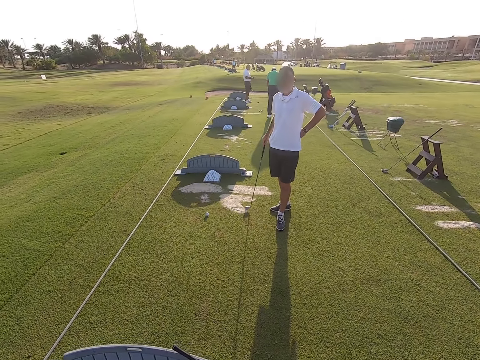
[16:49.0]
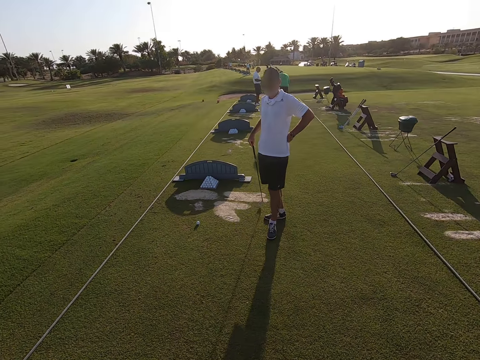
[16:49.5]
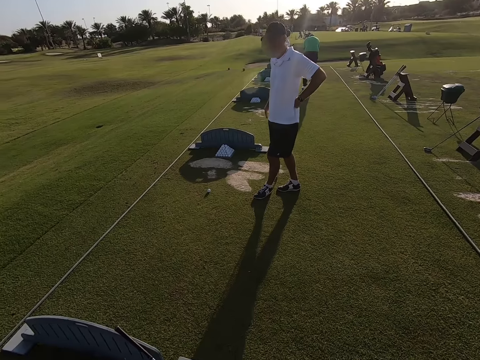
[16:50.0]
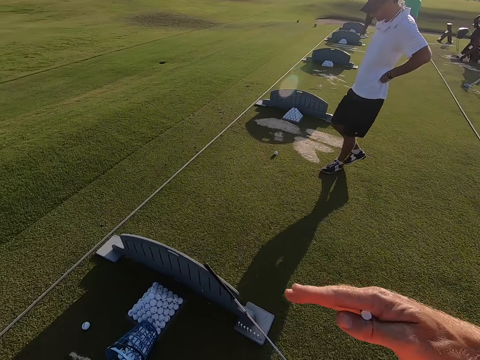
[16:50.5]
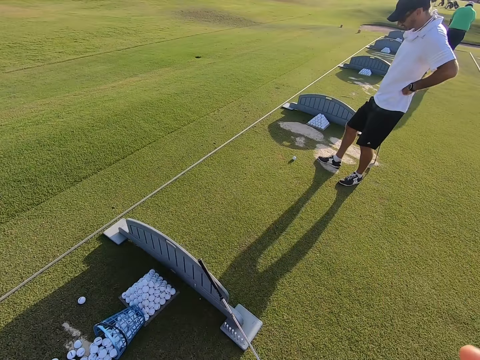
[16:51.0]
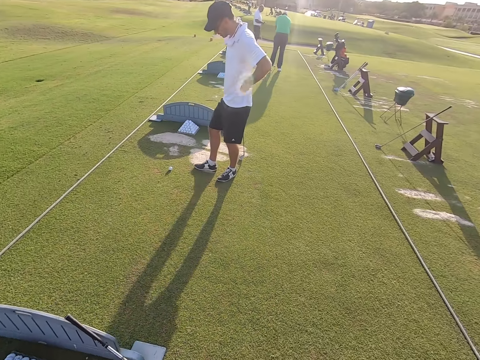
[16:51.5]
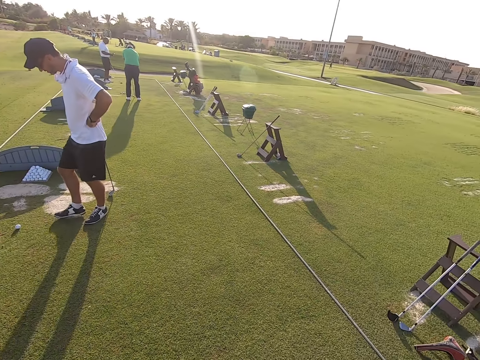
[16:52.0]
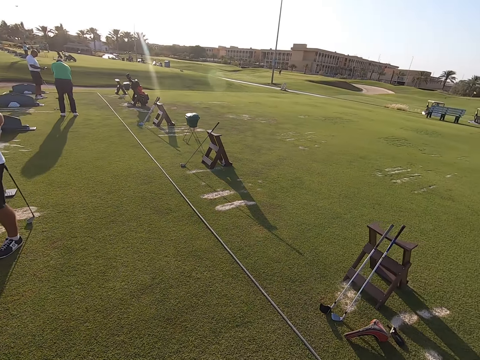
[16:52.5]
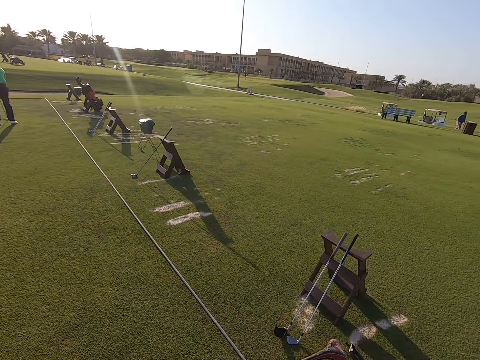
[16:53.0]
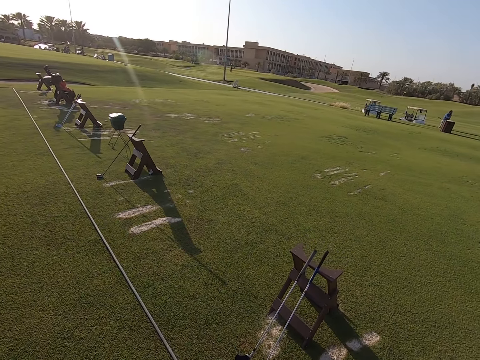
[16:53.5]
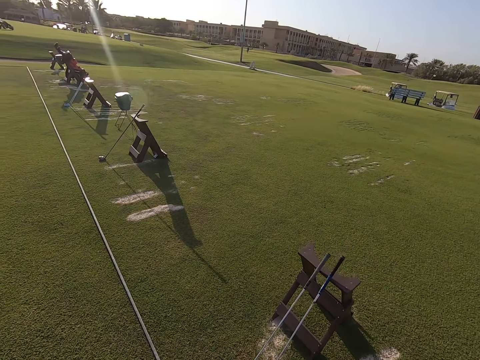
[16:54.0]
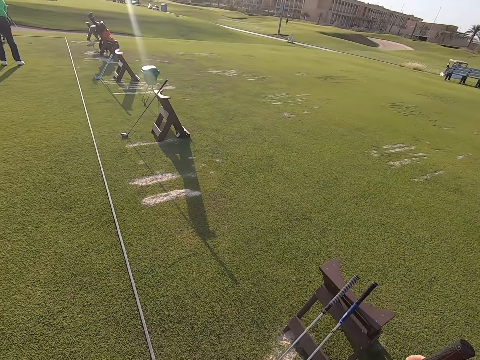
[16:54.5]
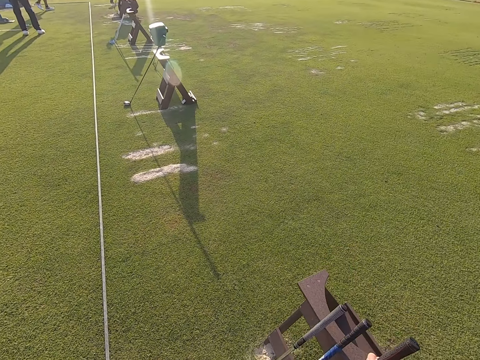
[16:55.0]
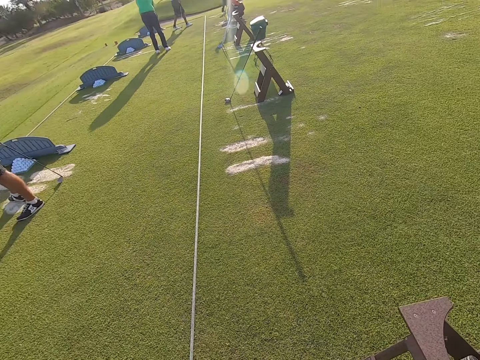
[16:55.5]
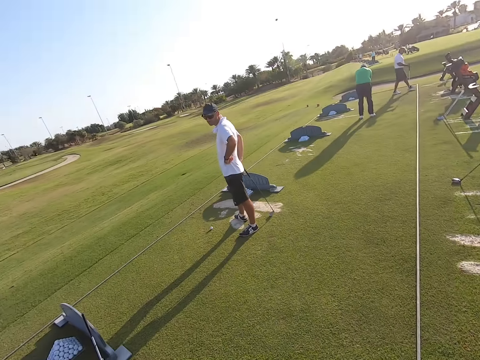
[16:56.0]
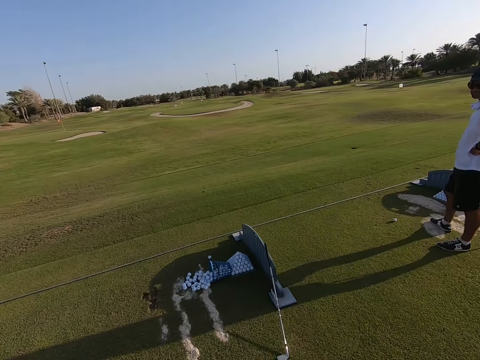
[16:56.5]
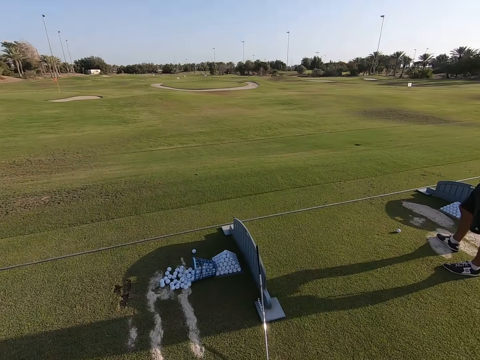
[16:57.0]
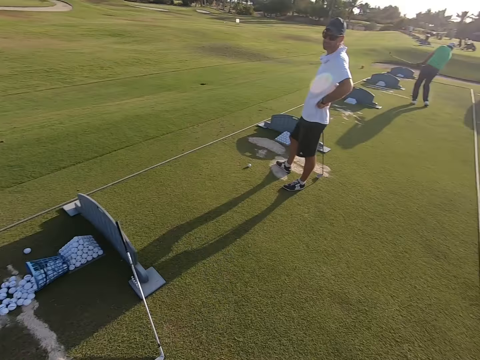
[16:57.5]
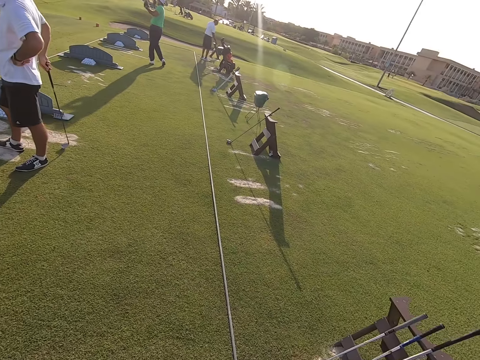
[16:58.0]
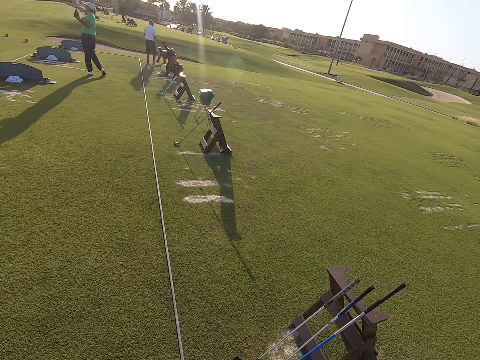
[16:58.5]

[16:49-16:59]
A person walks around. The camera wearer waves a hand in the air. They explain to the person. They look around the golf course.

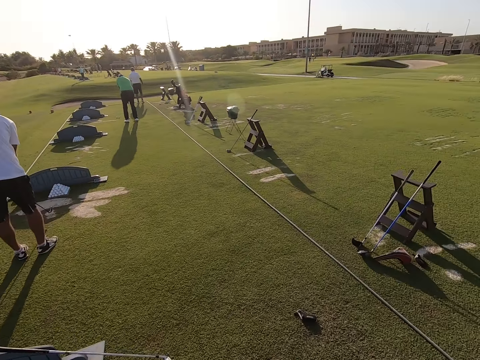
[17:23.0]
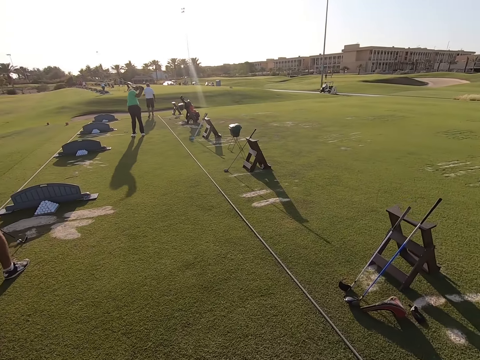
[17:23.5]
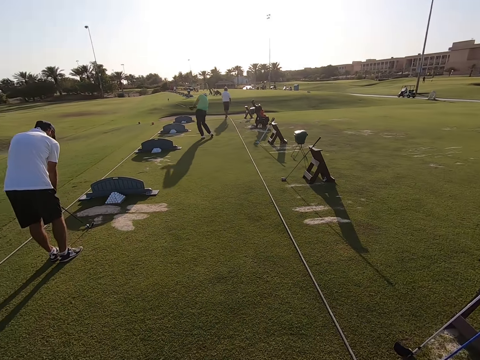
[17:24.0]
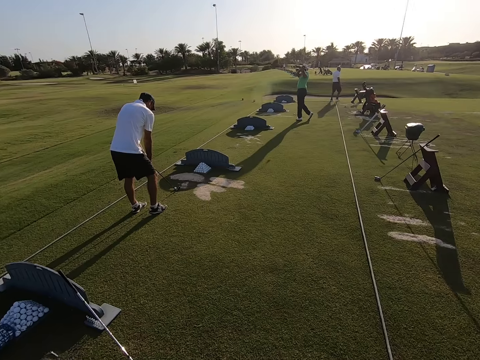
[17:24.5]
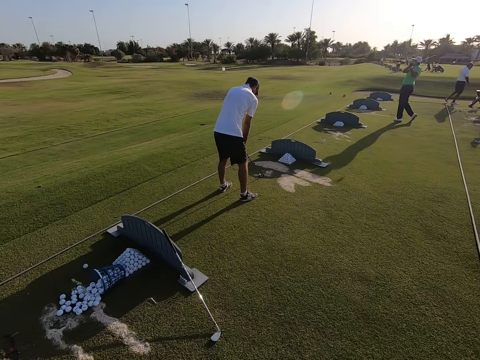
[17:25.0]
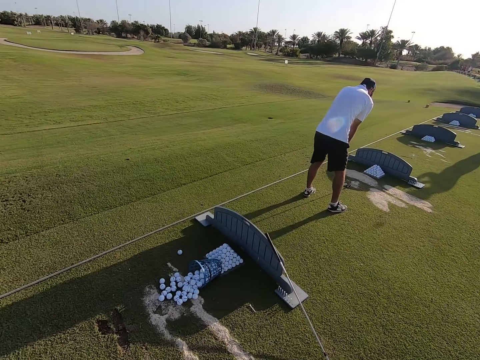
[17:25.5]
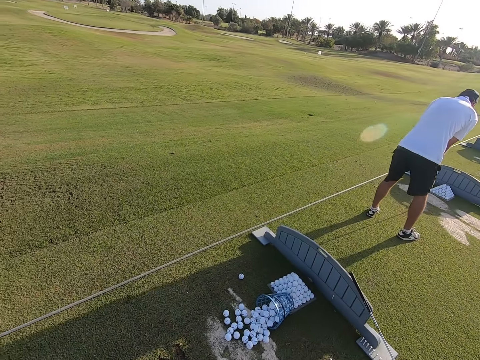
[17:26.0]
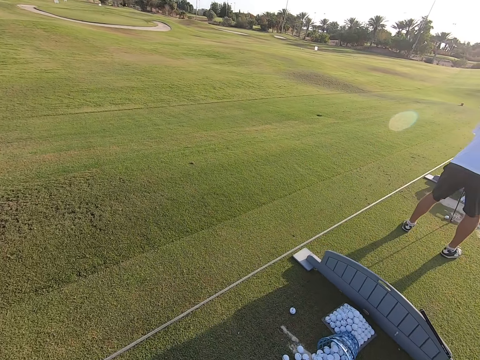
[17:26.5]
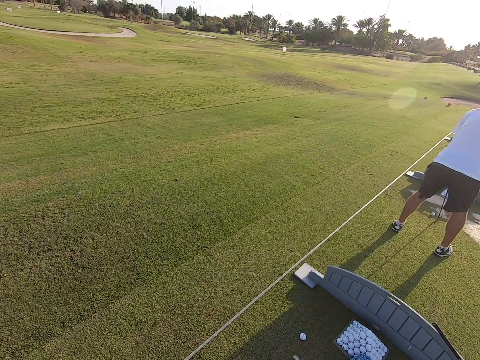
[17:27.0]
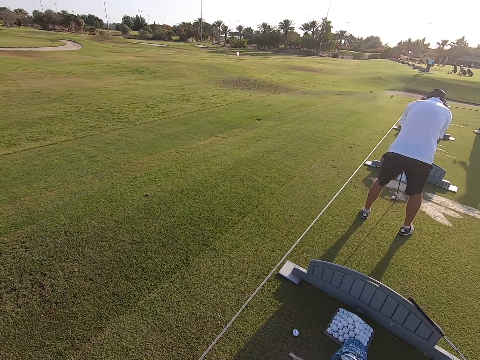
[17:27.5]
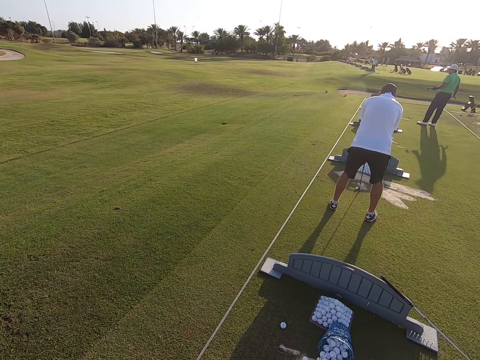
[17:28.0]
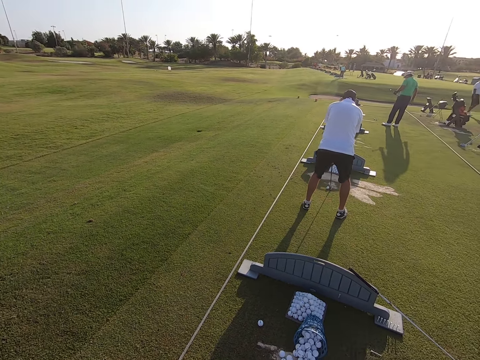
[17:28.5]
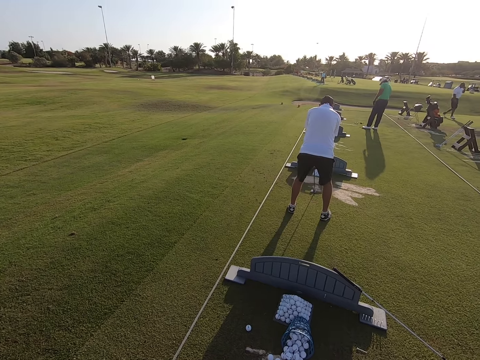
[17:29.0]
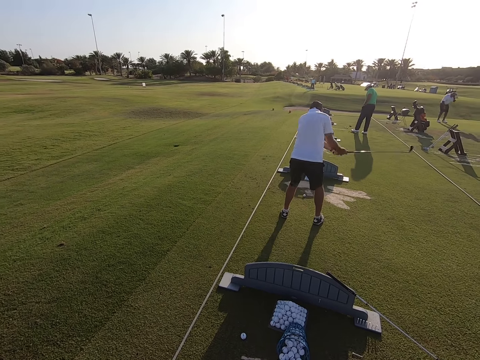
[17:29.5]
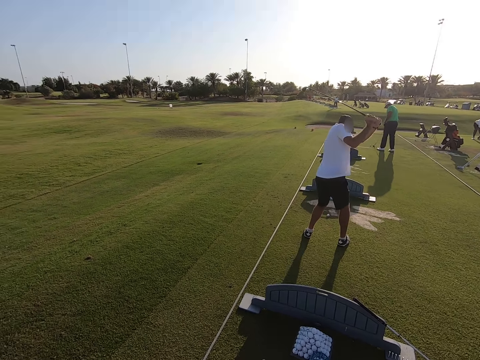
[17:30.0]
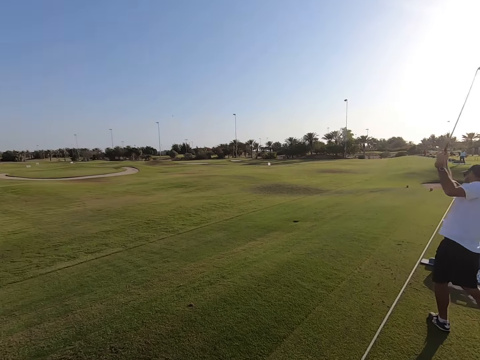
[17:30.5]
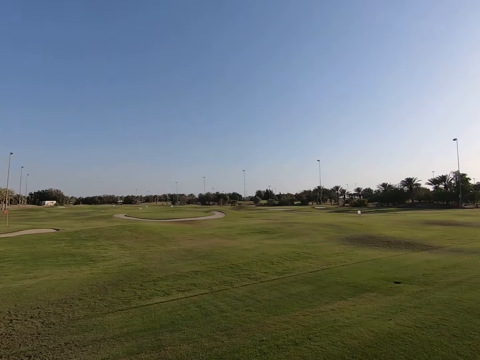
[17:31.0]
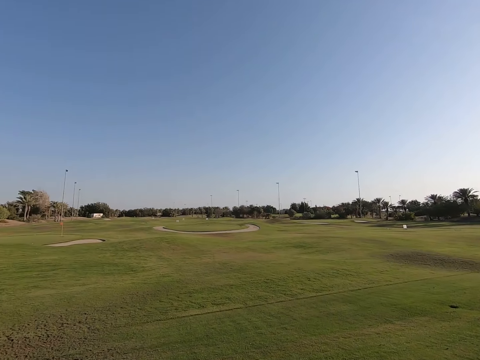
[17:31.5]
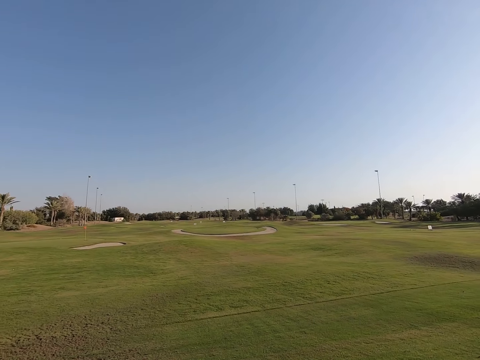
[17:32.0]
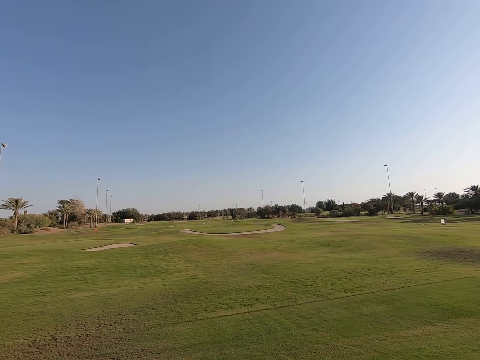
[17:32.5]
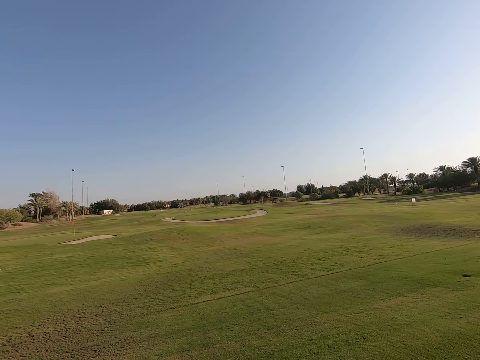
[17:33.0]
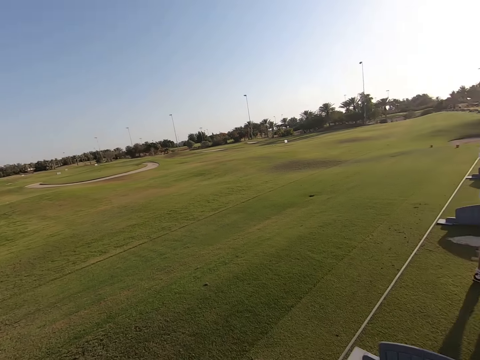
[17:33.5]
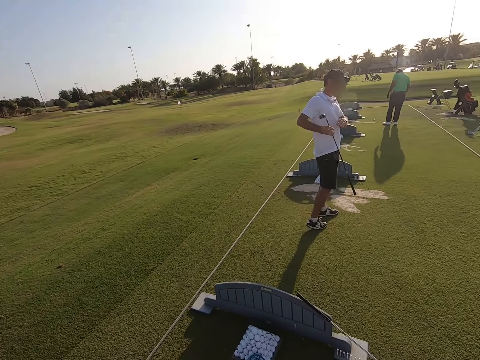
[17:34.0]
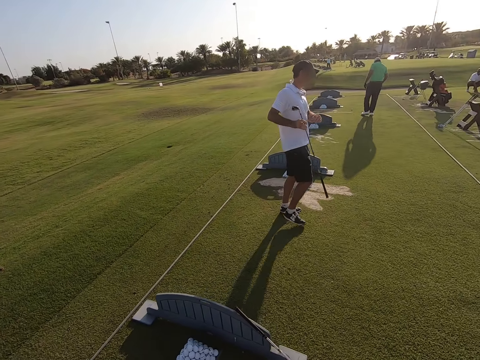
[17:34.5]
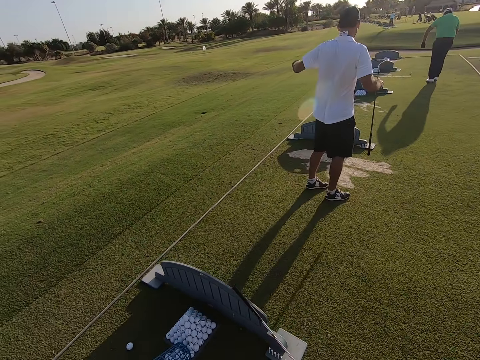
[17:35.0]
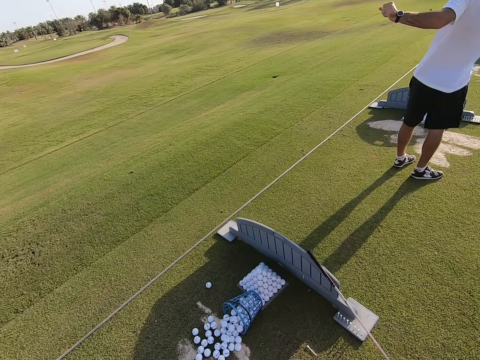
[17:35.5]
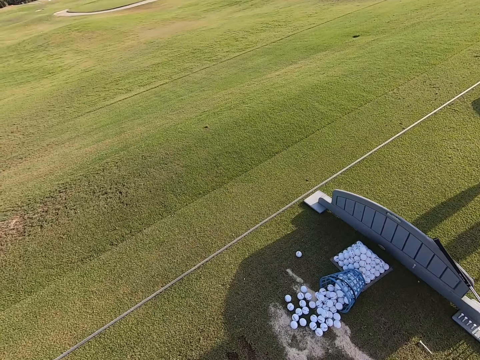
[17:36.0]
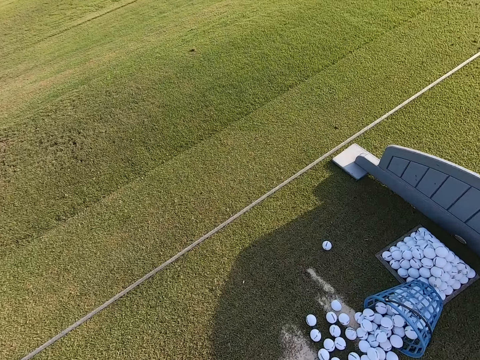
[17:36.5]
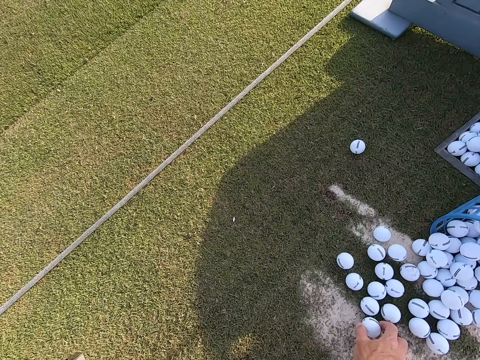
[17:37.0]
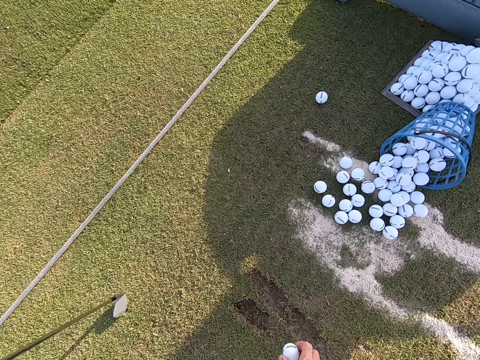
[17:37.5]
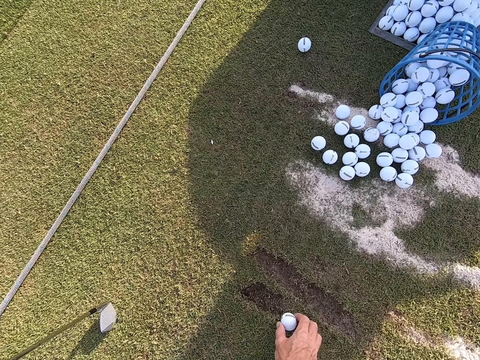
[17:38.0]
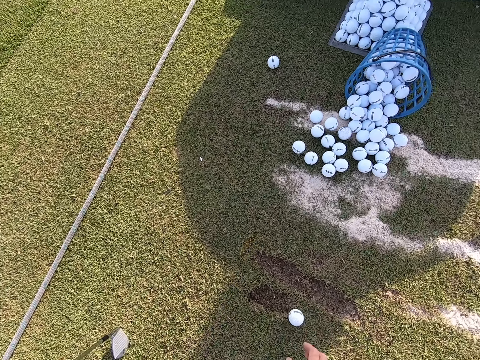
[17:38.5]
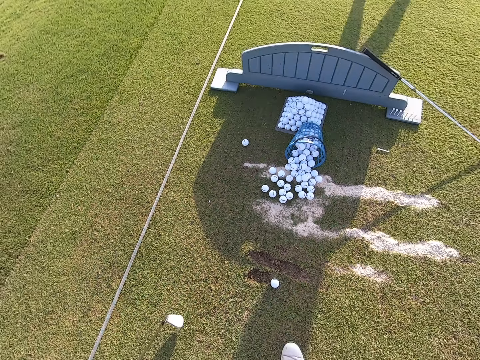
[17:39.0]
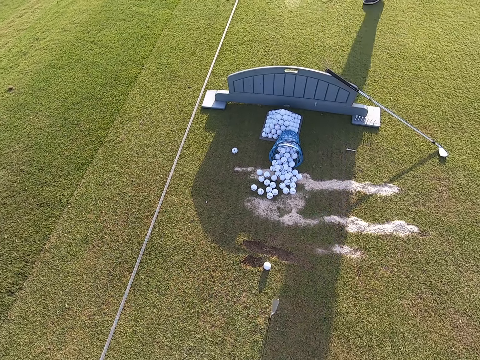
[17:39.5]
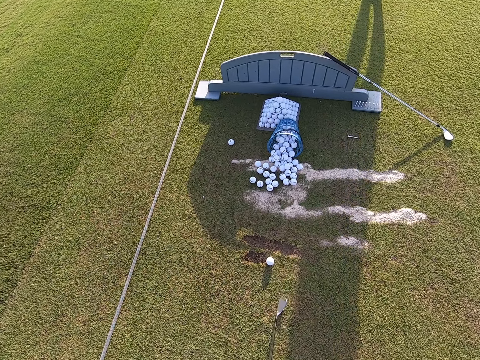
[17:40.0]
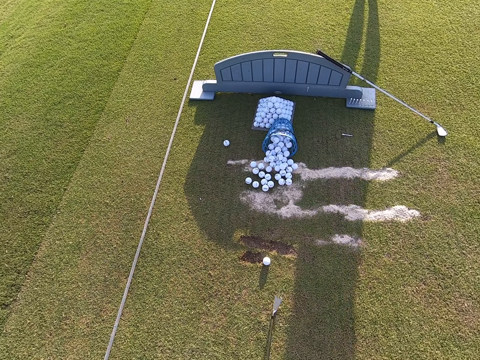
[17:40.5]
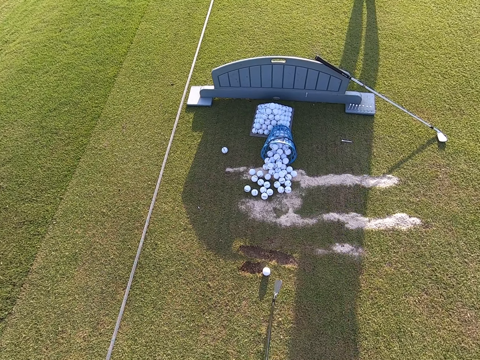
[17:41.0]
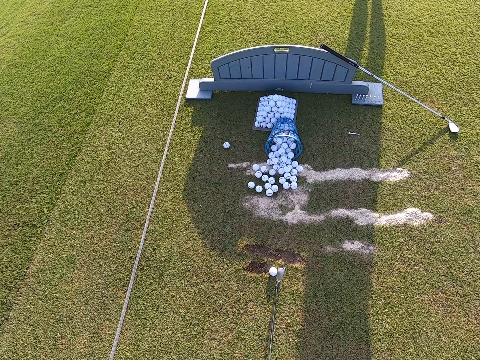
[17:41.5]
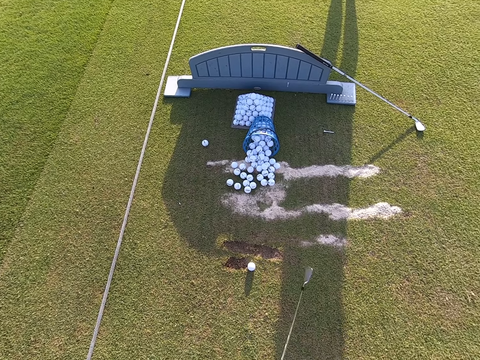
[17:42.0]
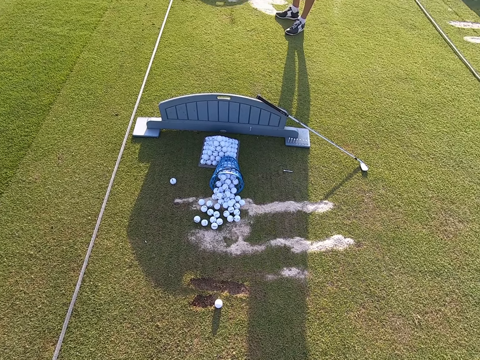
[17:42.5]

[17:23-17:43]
A person plays the game. Another man hits the golf with a golf club. The man plays the game. The camera wearer looks around. The man swings the body. The camera wearer picks a golf ball on the ground. They put the golf ball on the ground at the center.
